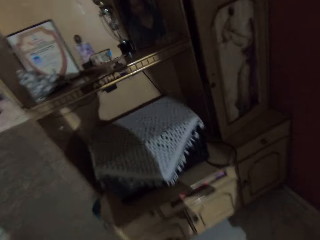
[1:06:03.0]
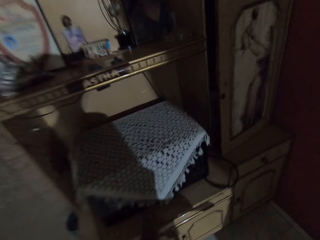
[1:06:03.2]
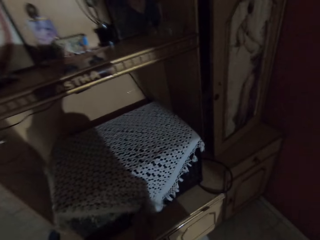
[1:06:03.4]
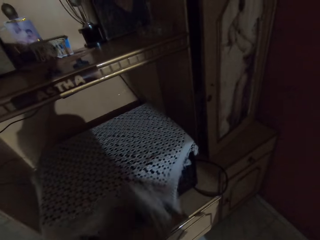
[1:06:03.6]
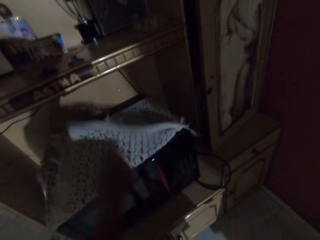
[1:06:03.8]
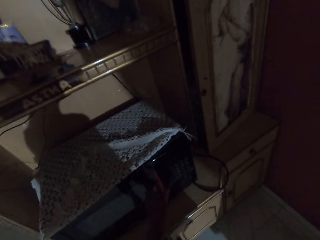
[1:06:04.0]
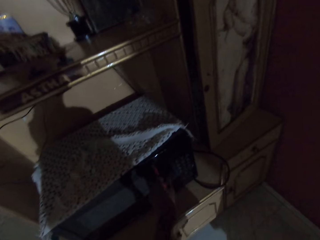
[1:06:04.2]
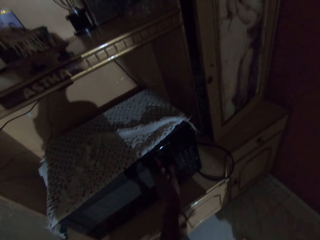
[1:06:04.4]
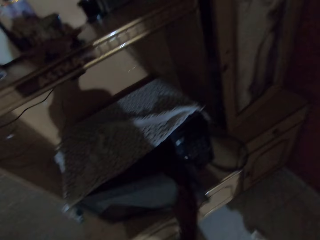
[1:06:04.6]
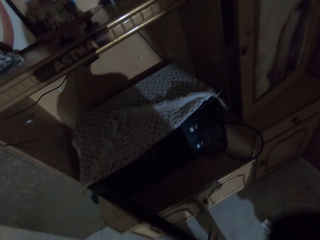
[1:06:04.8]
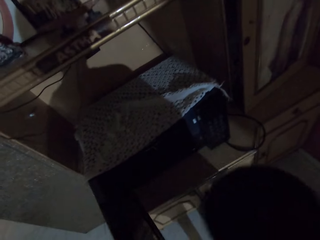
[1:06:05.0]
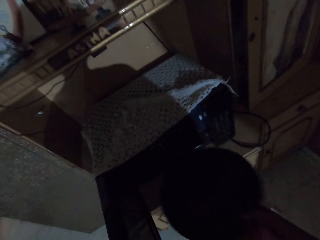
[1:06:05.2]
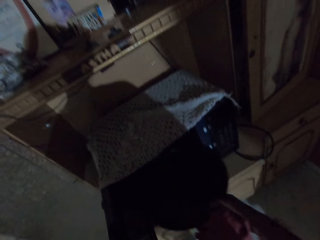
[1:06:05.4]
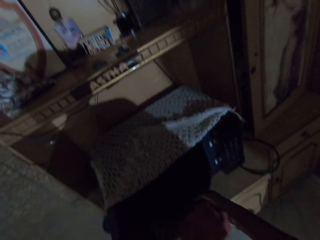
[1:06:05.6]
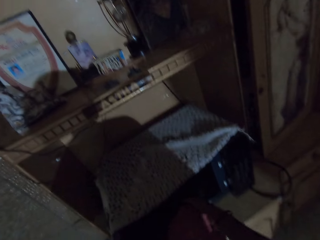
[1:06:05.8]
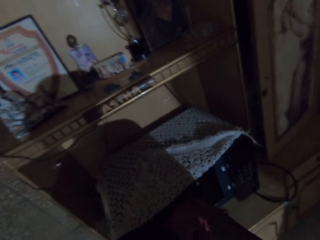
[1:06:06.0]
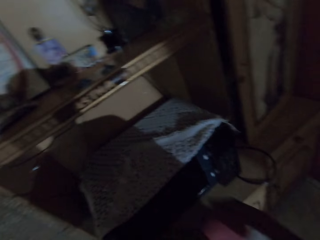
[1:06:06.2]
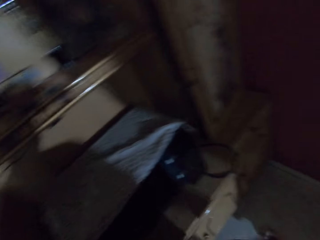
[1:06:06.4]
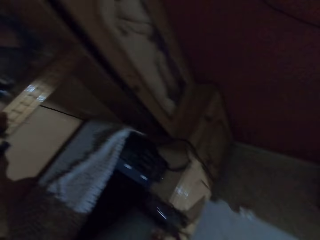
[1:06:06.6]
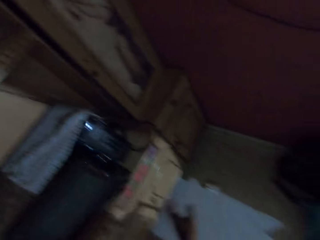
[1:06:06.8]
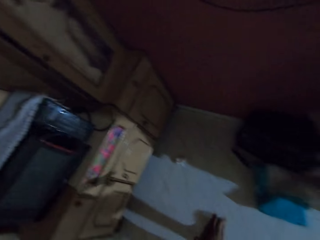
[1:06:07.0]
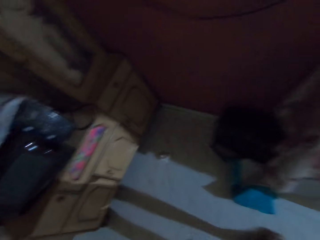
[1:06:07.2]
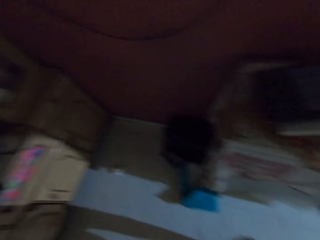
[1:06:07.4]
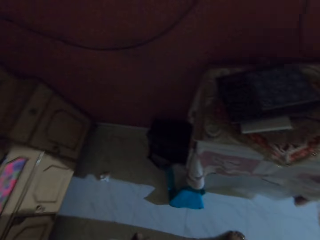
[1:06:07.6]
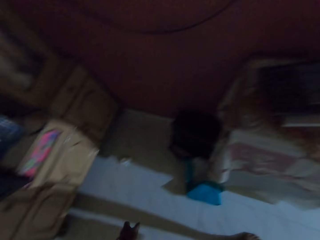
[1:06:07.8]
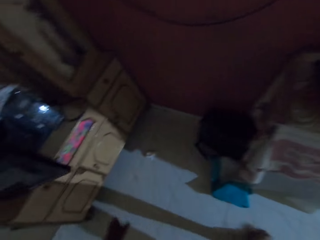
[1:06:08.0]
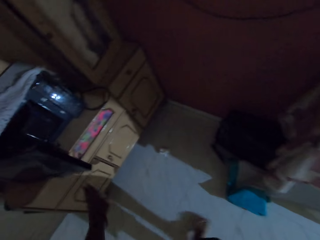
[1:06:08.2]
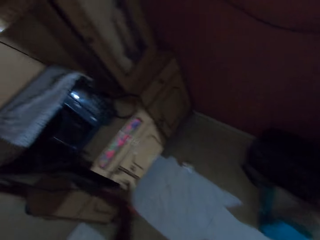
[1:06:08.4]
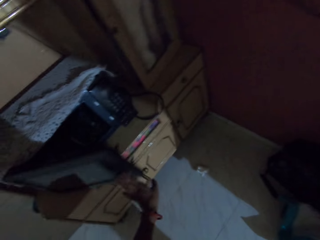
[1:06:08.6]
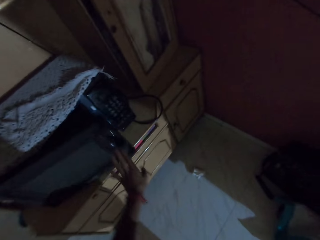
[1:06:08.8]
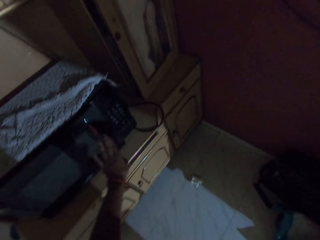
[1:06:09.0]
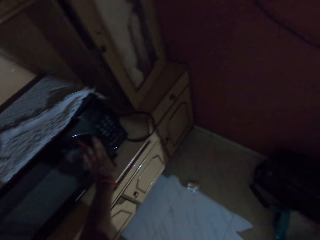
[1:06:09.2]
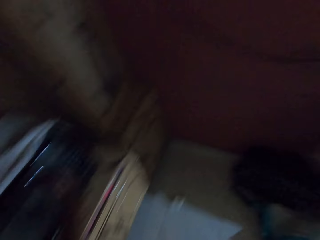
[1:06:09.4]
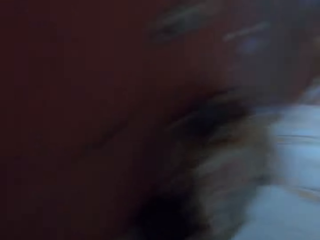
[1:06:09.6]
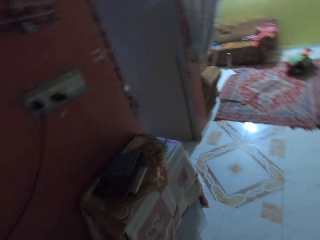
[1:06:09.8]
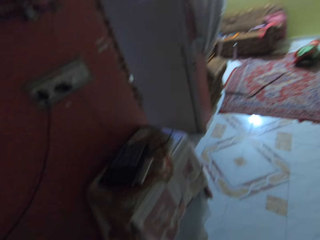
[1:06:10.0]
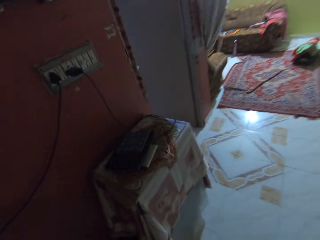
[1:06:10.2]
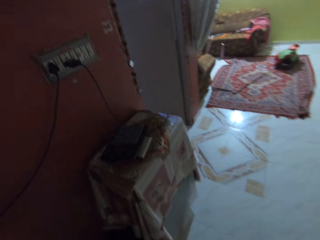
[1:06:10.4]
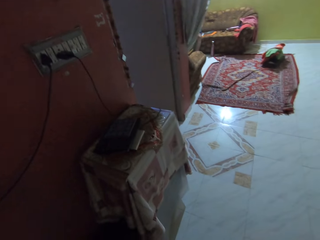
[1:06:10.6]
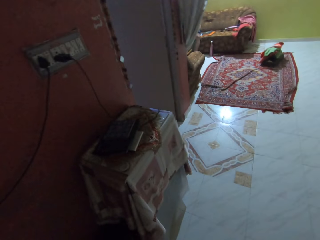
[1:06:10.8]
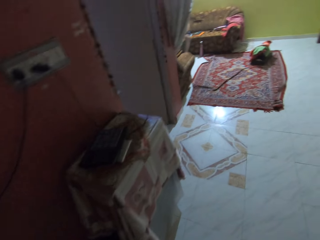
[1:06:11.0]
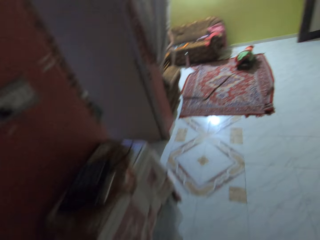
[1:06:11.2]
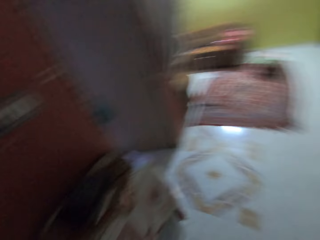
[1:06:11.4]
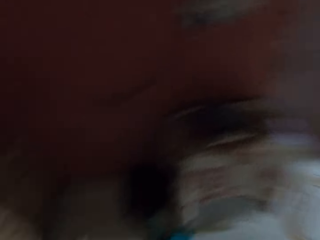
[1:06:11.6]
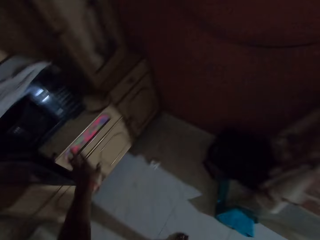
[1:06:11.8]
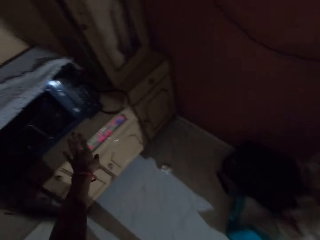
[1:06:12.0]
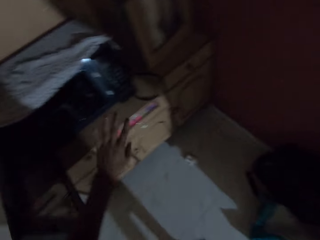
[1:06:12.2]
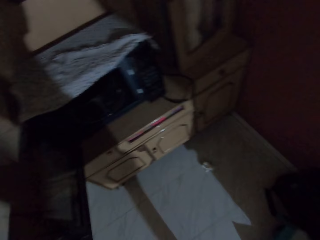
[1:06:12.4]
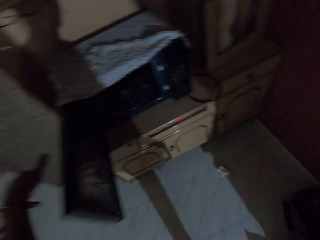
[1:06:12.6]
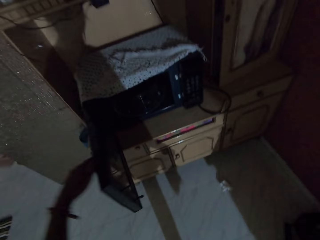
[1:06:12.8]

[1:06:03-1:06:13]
The camera wearer walks towards the microwave. She pulls up a table cloth on the microwave with her left hand. She opens the microwave door with her left hand. She puts the tray in the microwave with her right hand. She closes the microwave door with her left hand. She closes the microwave door again.

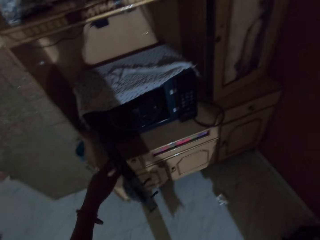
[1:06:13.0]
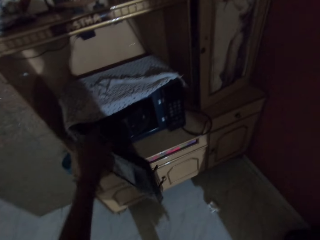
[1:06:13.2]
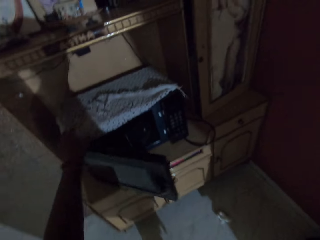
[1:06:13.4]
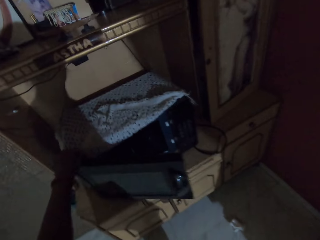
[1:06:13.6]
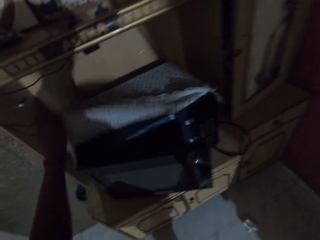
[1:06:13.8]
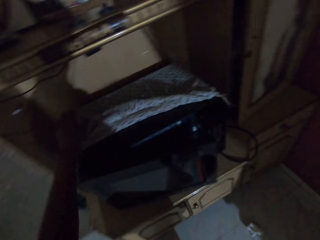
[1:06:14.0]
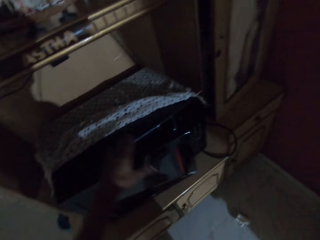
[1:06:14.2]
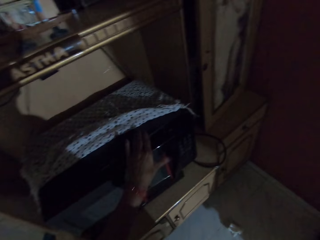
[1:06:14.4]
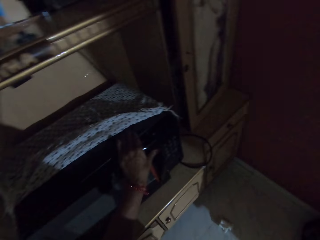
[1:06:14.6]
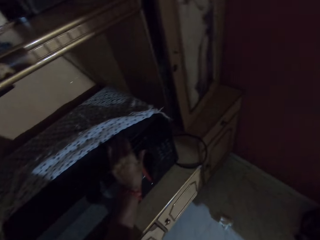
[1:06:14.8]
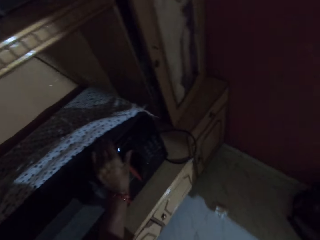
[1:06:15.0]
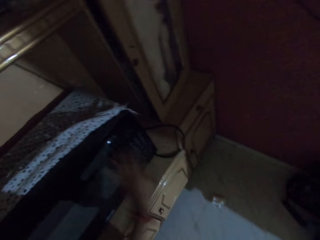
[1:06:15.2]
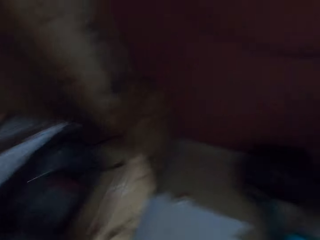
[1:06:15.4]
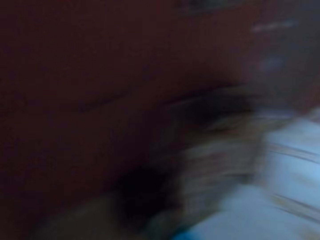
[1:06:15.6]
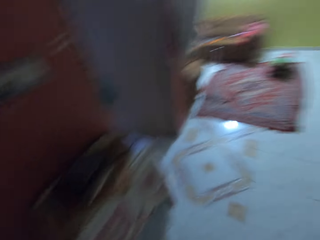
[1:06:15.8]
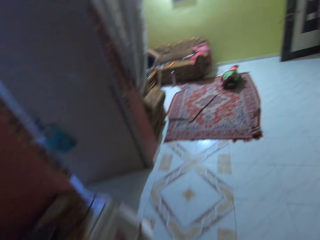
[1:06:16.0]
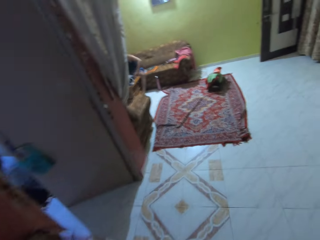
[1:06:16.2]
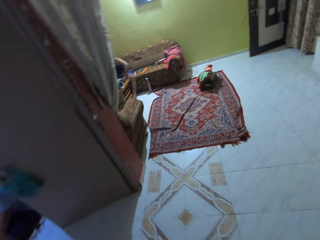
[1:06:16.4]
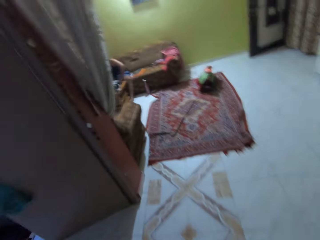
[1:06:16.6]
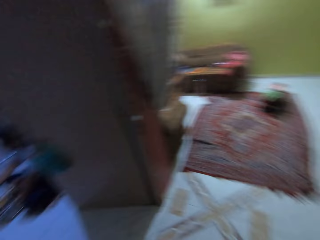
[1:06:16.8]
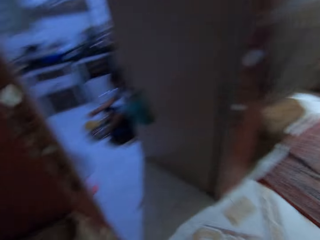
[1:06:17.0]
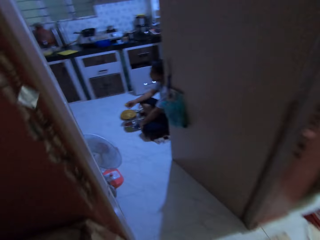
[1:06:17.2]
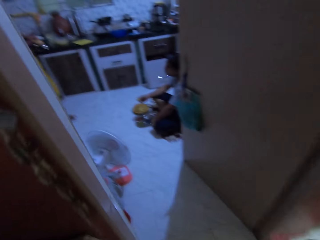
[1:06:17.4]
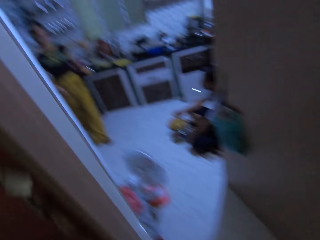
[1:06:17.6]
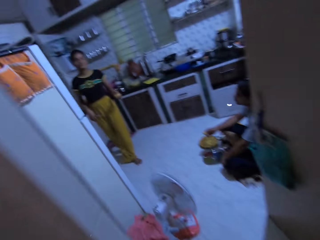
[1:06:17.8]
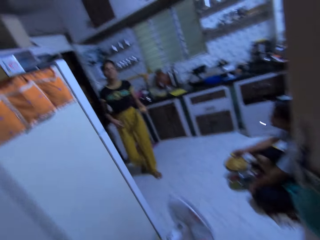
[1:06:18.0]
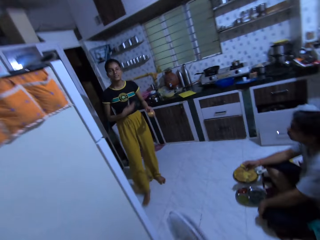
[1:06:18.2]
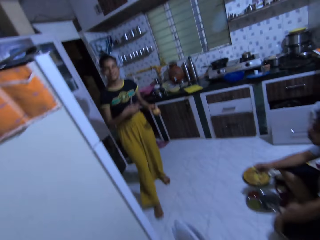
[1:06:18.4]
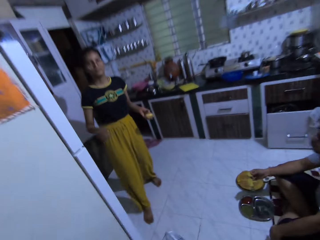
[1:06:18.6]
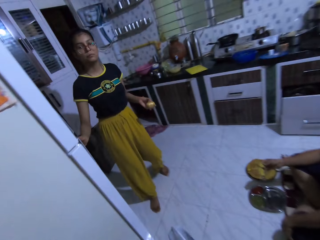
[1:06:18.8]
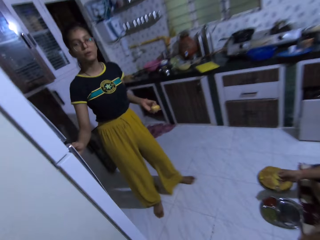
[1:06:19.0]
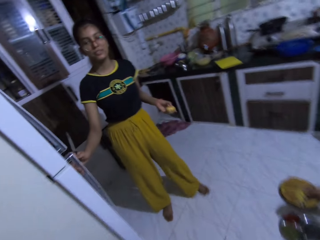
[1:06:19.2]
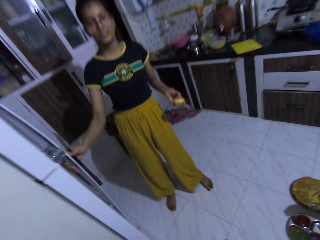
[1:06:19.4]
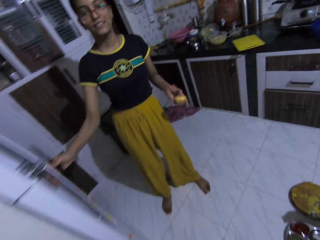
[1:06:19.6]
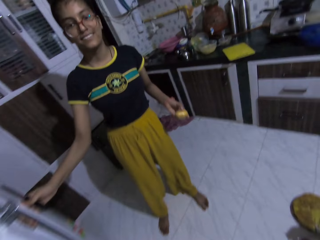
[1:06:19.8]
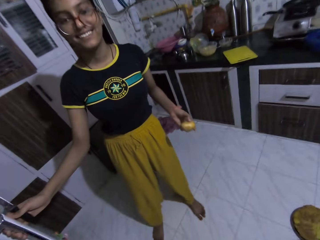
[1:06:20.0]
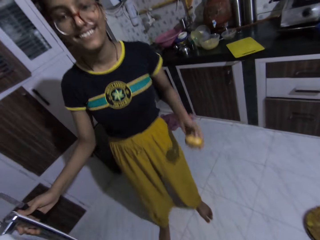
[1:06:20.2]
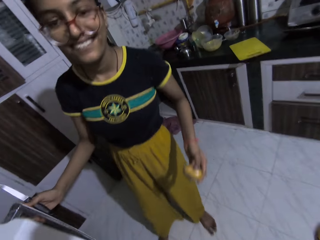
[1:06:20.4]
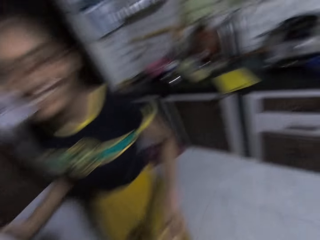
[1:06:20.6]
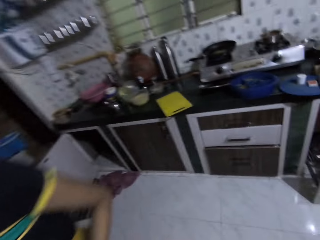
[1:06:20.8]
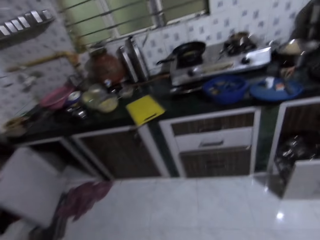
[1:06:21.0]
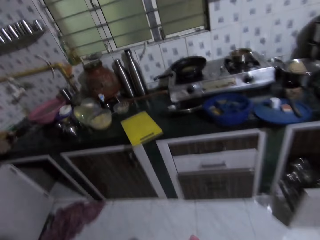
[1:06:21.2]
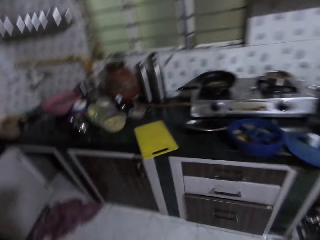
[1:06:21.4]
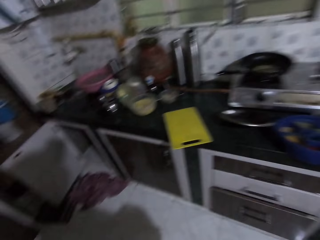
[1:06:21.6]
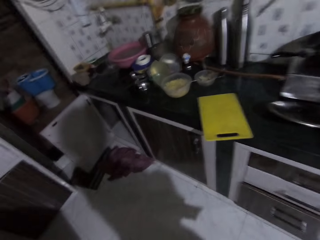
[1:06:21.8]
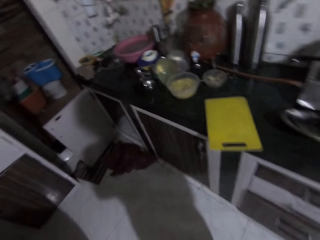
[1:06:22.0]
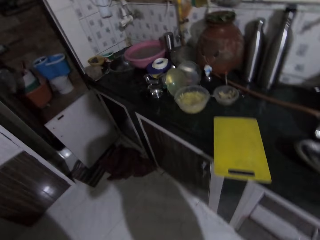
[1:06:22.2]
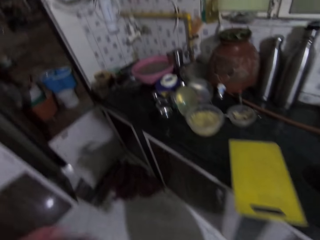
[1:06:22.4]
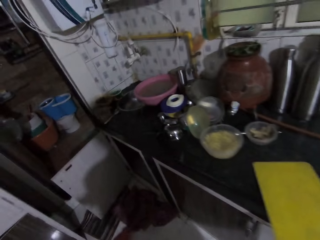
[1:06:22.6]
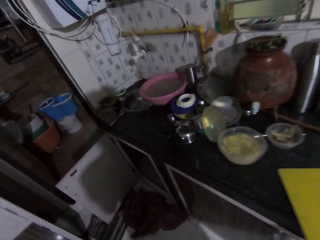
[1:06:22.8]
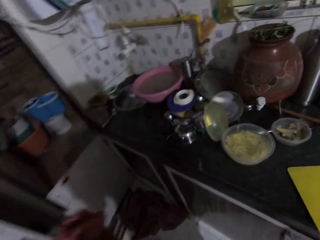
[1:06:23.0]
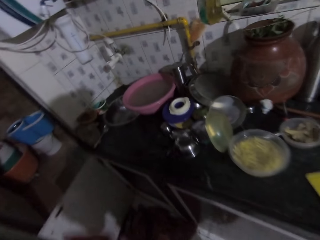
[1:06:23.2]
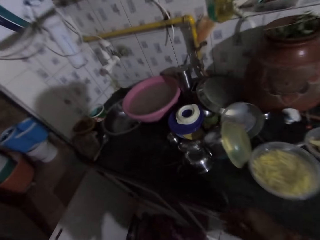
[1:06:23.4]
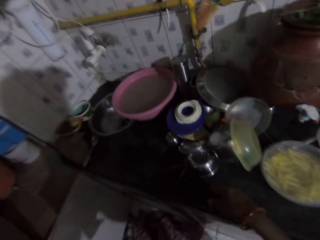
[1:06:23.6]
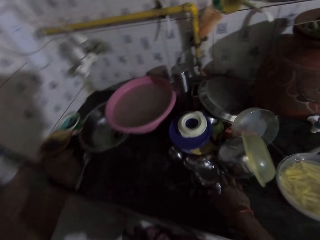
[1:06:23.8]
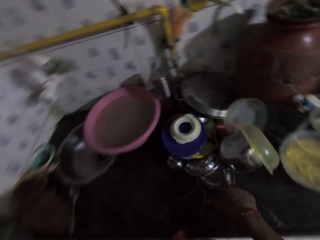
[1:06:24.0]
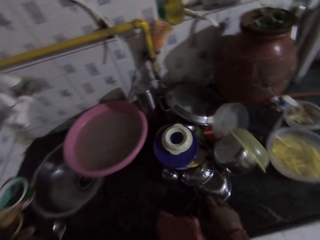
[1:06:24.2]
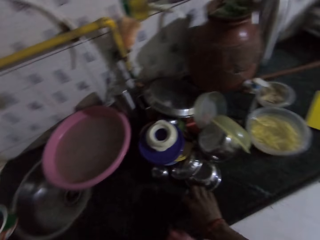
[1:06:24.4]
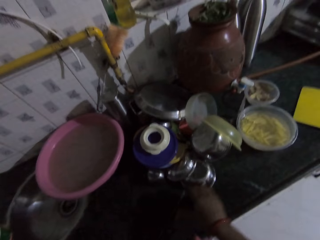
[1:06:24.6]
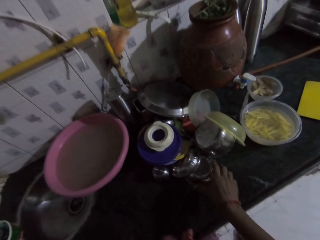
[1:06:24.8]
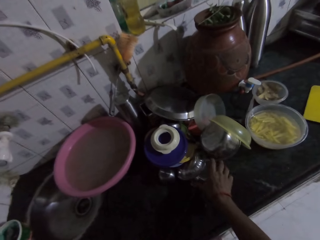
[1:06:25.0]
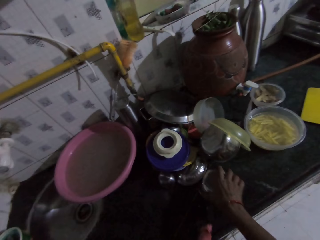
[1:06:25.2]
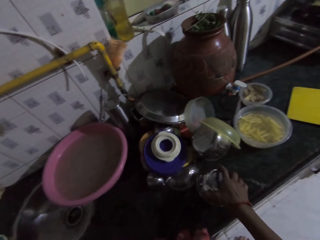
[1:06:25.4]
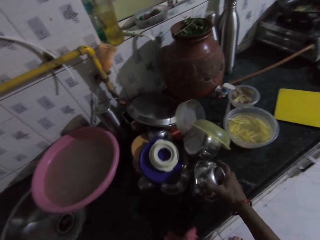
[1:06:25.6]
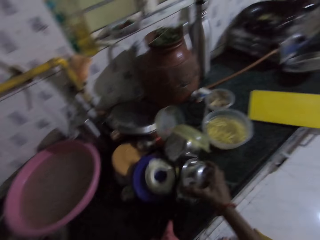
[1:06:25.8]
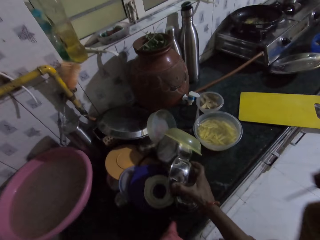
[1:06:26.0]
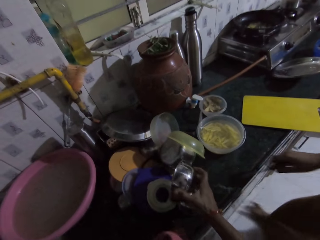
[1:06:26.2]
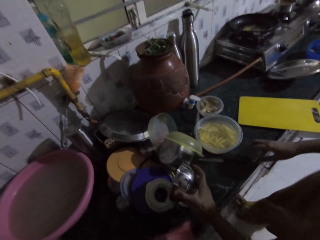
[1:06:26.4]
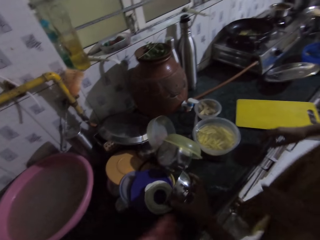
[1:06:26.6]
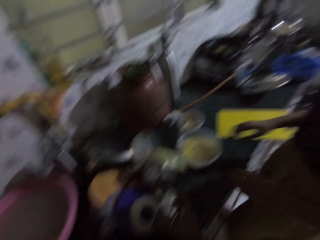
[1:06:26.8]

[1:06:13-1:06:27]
The camera wearer adjusts the table cloth on the microwave with her left hand. She closes the microwave door with her left hand. She interacts with the woman. She walks around, walks to the kitchen. The woman holds the door of the fridge with her right hand and opens the door of the fridge with her right hand. The camera wearer walks towards the kitchen countertop. She moves a plastic cover on the kitchen countertop with her right hand. She picks a plate from the kitchen countertop with her right hand. The woman touches the kitchen countertop with her left hand and drops the knife on the kitchen countertop with her right hand.
